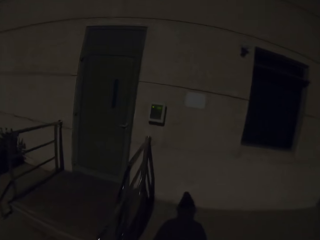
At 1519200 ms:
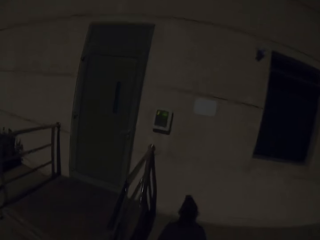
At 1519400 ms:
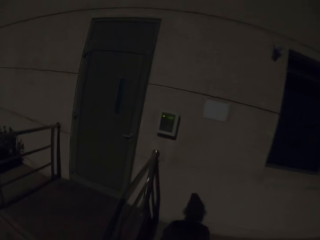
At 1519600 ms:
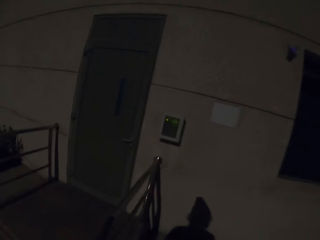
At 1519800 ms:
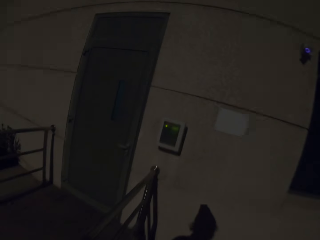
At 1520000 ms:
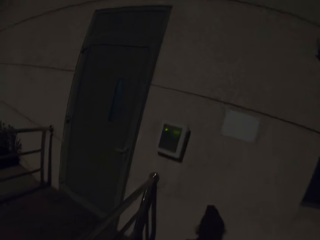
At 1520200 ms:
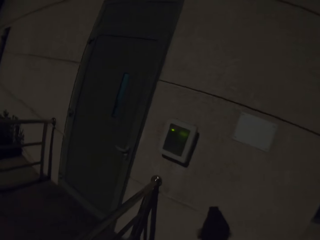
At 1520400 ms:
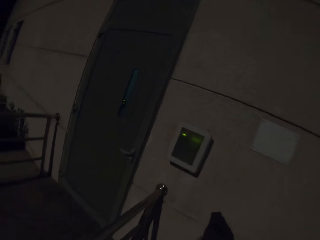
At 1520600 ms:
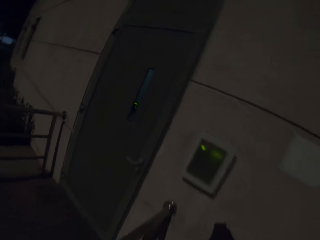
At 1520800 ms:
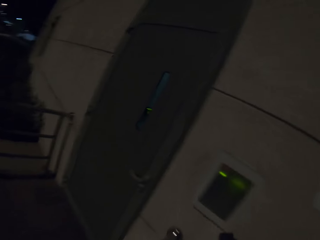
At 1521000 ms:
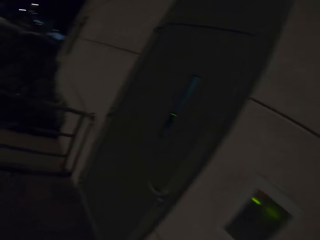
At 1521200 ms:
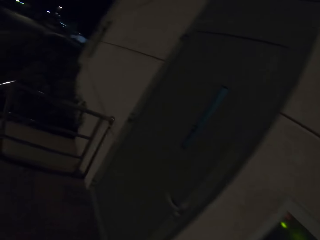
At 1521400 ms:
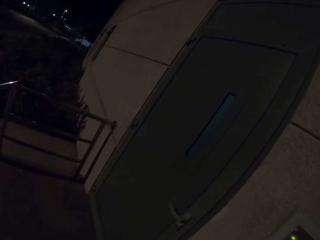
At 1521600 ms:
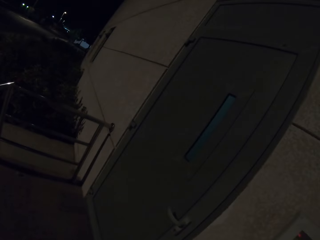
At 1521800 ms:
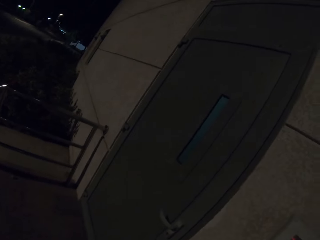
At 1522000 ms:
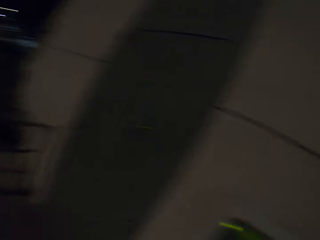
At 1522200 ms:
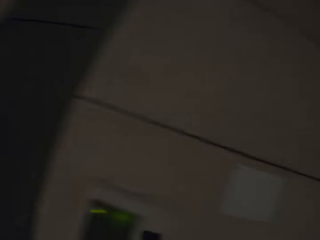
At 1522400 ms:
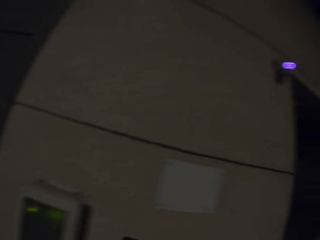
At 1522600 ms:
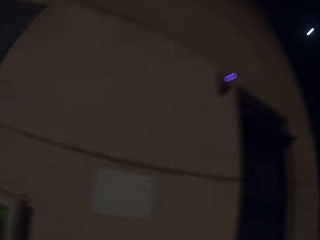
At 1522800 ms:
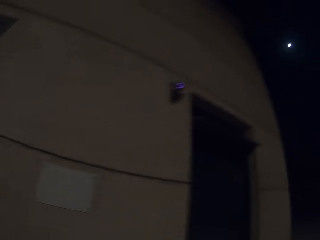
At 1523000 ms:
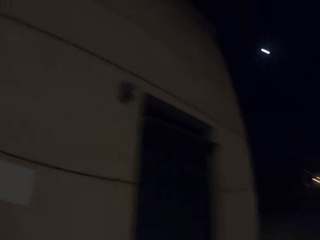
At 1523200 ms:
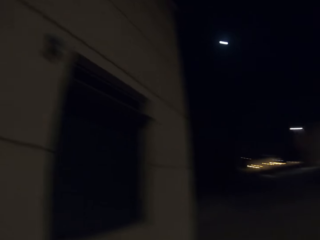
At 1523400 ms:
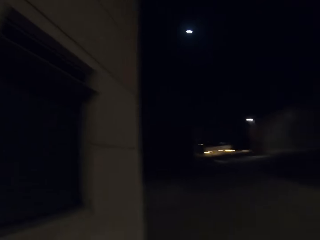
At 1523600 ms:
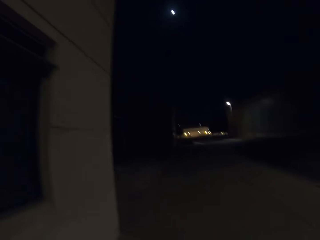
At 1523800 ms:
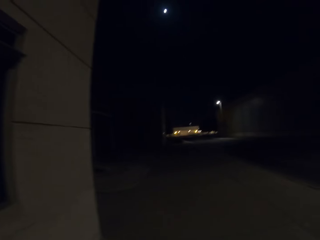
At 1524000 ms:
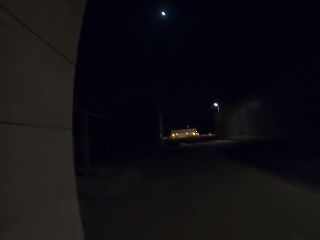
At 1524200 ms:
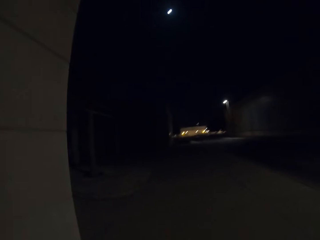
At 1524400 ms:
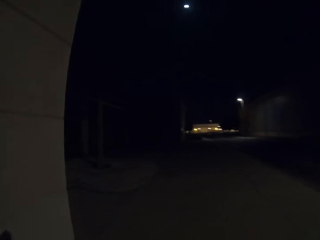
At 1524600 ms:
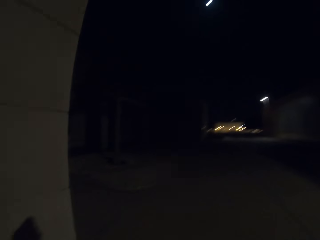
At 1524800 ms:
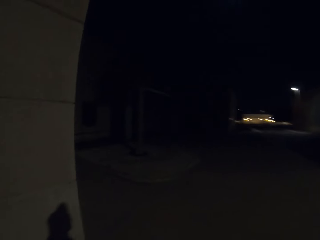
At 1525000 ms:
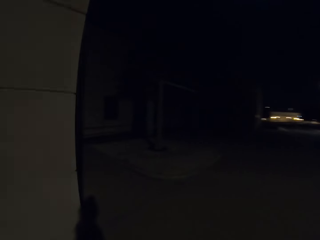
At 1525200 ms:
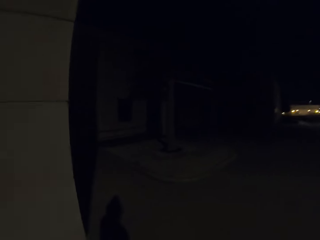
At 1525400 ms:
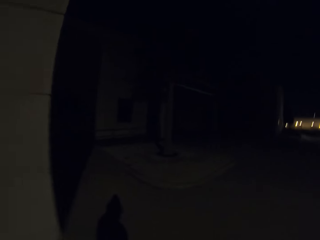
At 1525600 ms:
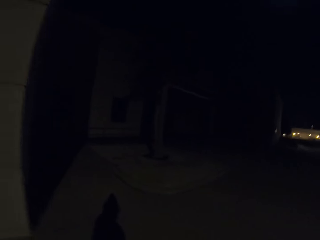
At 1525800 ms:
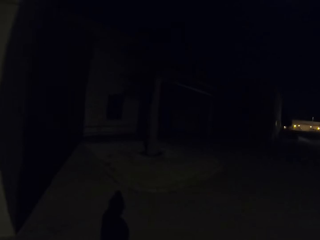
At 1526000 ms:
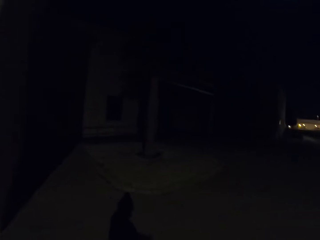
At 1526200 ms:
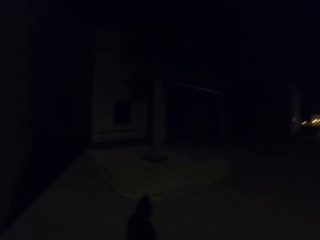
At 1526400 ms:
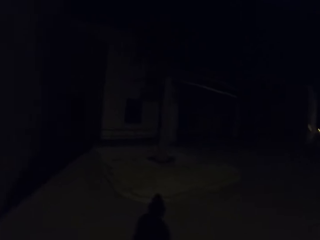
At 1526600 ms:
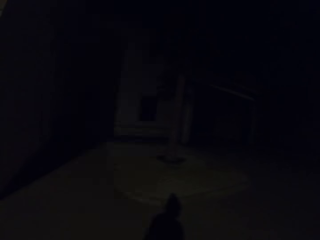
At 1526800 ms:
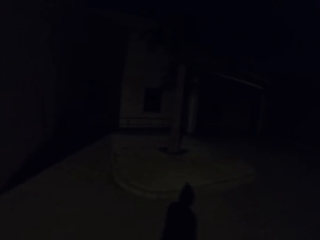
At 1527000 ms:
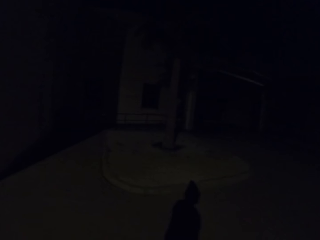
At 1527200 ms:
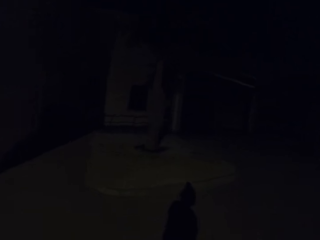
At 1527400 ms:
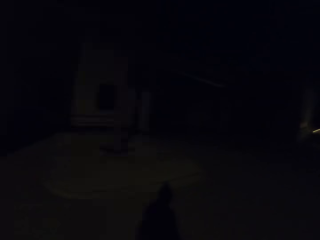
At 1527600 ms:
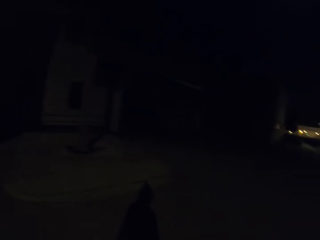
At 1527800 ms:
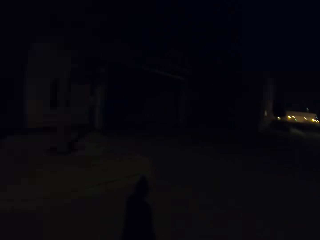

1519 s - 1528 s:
The camera wearer checks the building's biometrics box. They walk to the next building.

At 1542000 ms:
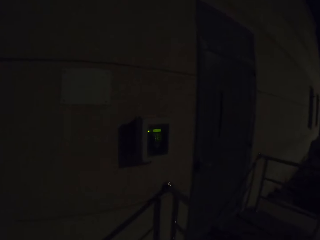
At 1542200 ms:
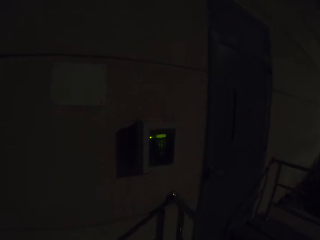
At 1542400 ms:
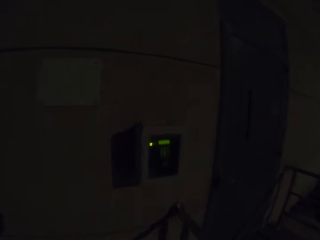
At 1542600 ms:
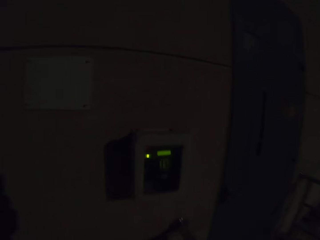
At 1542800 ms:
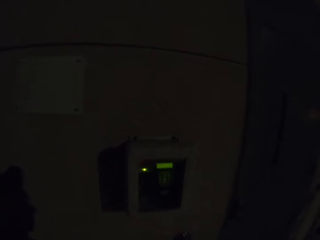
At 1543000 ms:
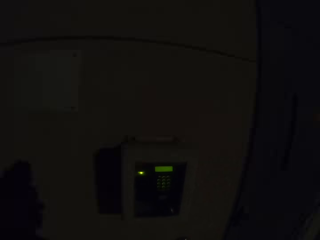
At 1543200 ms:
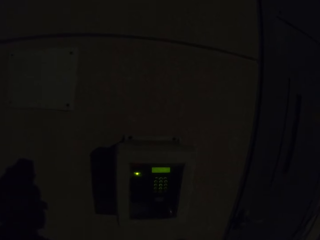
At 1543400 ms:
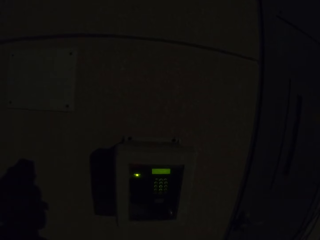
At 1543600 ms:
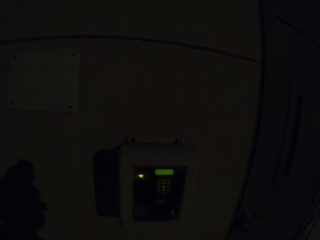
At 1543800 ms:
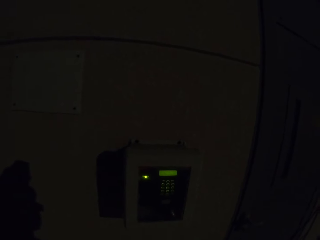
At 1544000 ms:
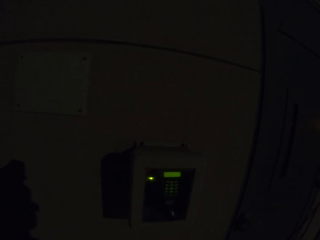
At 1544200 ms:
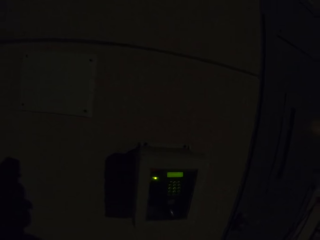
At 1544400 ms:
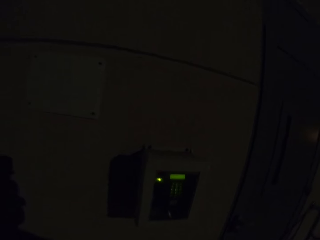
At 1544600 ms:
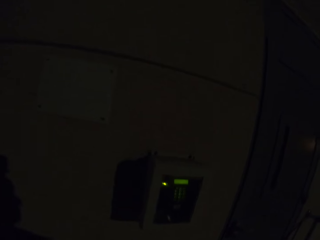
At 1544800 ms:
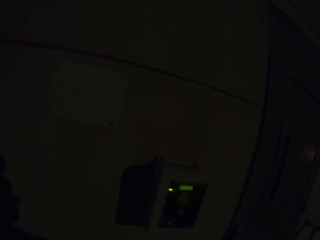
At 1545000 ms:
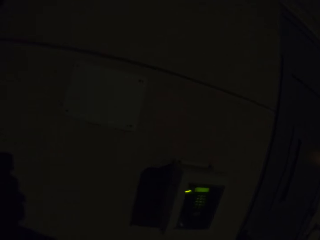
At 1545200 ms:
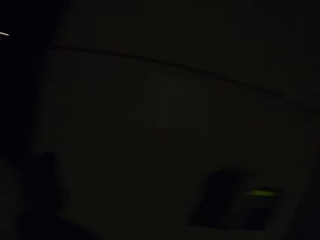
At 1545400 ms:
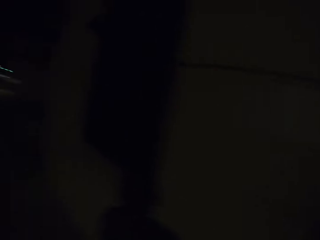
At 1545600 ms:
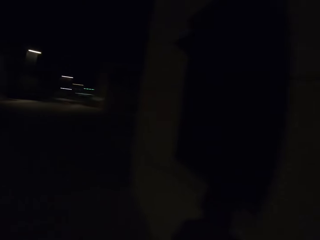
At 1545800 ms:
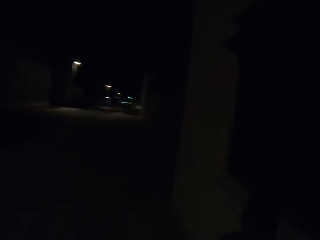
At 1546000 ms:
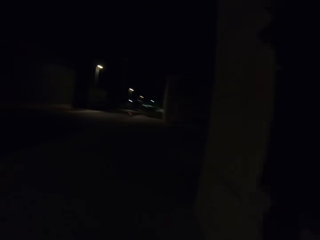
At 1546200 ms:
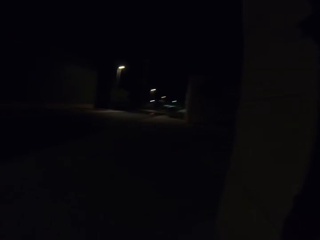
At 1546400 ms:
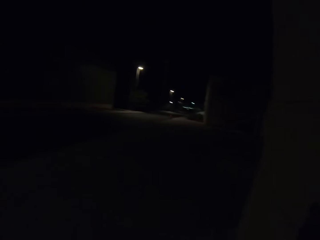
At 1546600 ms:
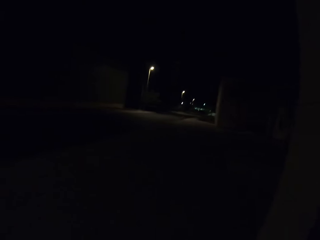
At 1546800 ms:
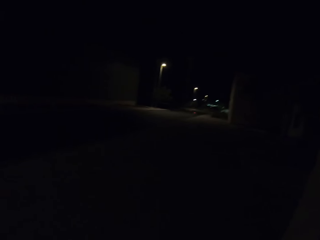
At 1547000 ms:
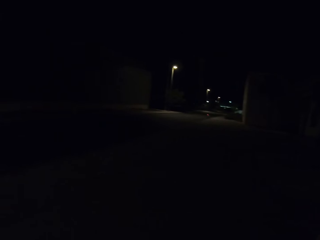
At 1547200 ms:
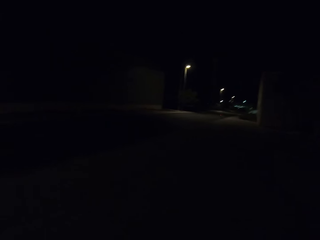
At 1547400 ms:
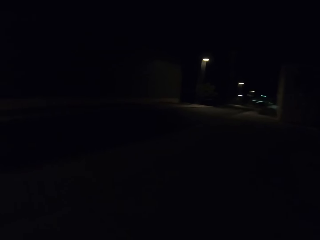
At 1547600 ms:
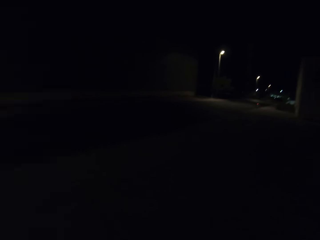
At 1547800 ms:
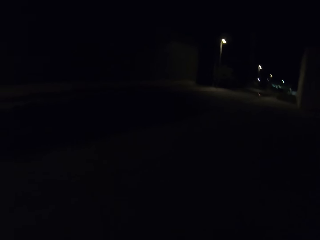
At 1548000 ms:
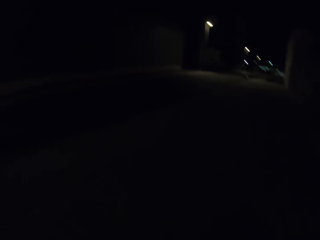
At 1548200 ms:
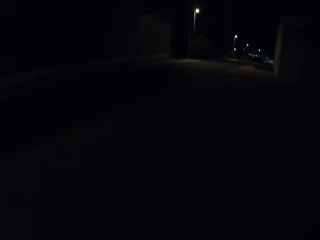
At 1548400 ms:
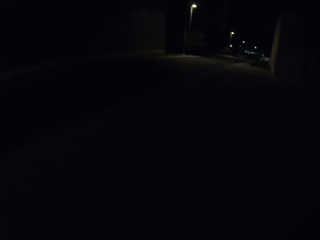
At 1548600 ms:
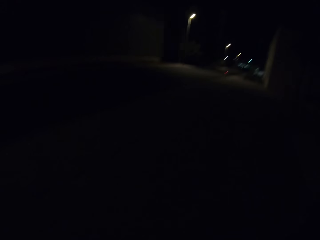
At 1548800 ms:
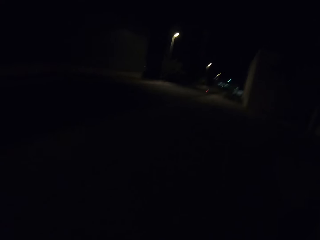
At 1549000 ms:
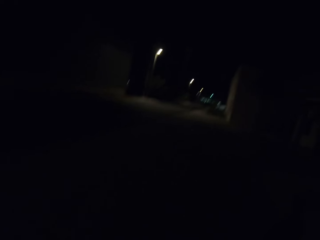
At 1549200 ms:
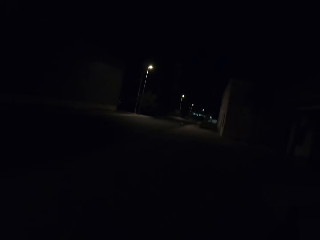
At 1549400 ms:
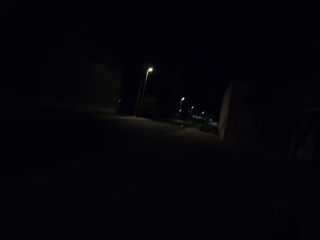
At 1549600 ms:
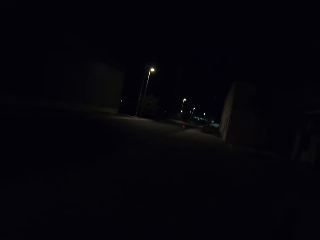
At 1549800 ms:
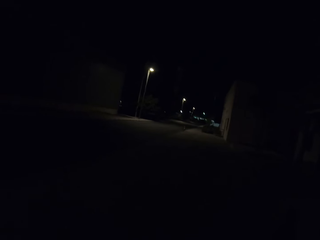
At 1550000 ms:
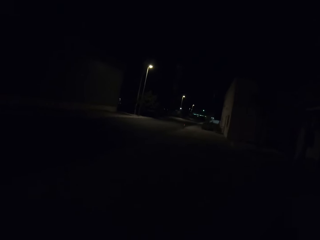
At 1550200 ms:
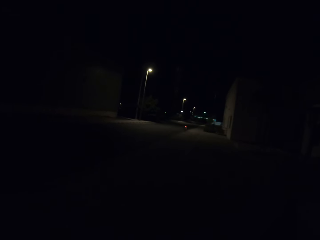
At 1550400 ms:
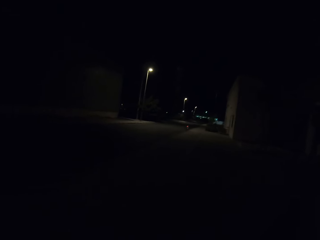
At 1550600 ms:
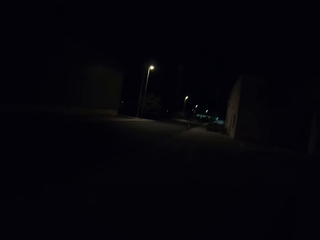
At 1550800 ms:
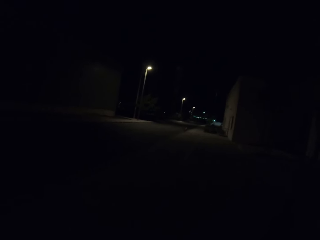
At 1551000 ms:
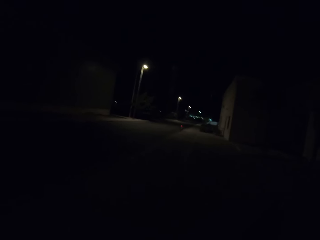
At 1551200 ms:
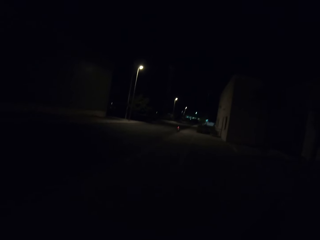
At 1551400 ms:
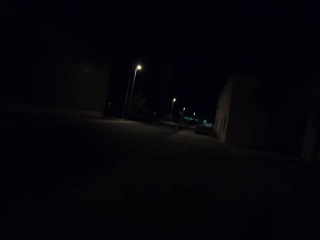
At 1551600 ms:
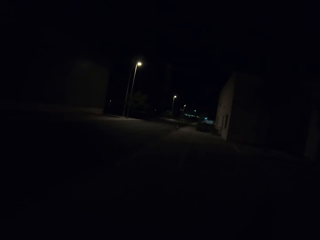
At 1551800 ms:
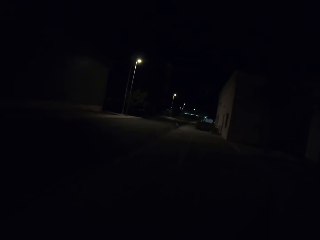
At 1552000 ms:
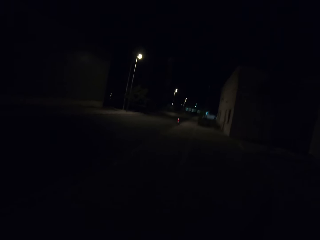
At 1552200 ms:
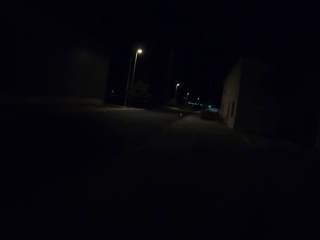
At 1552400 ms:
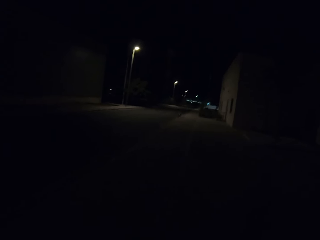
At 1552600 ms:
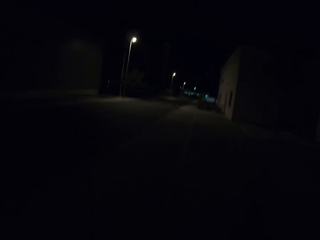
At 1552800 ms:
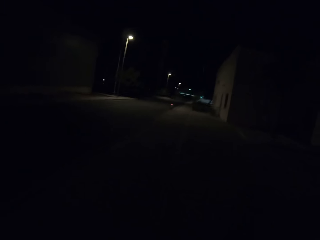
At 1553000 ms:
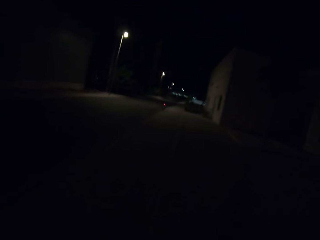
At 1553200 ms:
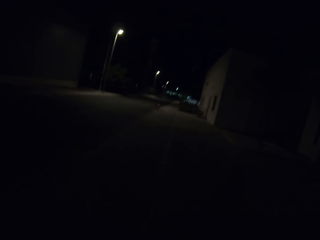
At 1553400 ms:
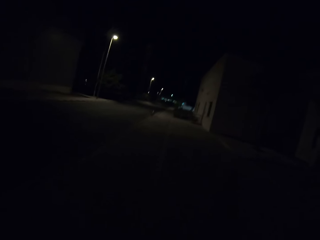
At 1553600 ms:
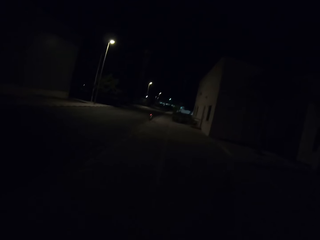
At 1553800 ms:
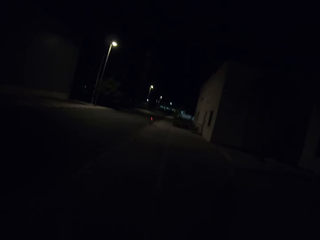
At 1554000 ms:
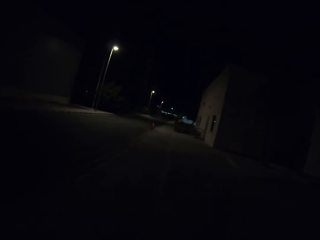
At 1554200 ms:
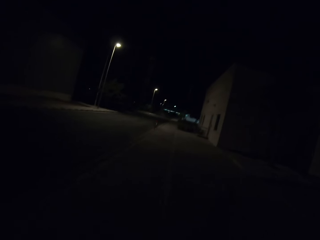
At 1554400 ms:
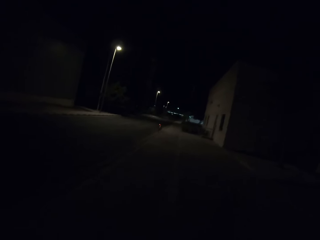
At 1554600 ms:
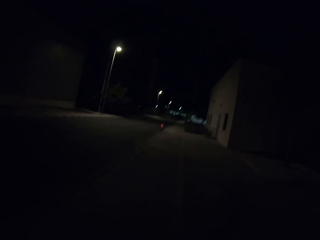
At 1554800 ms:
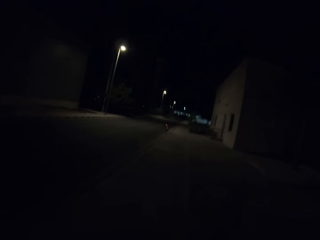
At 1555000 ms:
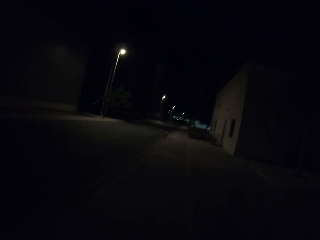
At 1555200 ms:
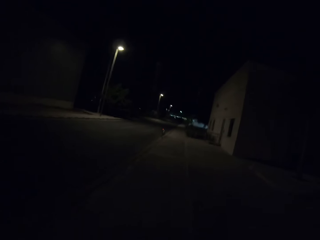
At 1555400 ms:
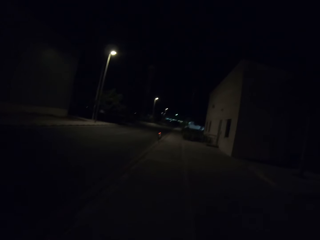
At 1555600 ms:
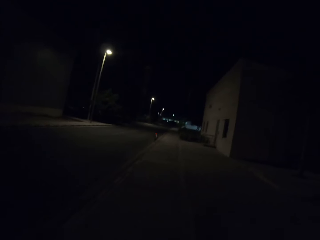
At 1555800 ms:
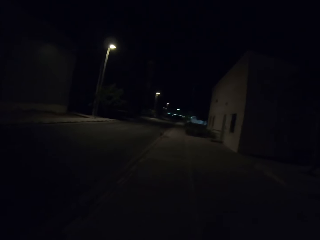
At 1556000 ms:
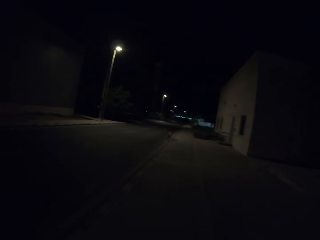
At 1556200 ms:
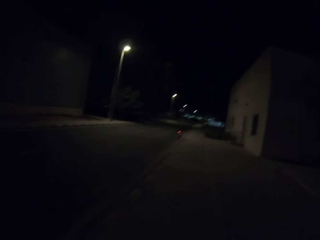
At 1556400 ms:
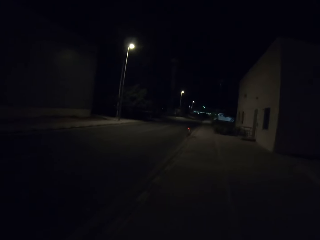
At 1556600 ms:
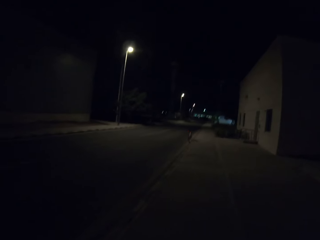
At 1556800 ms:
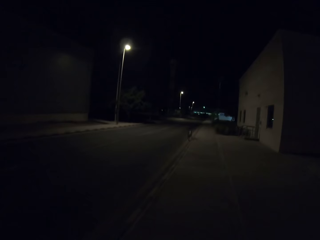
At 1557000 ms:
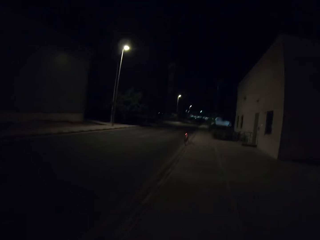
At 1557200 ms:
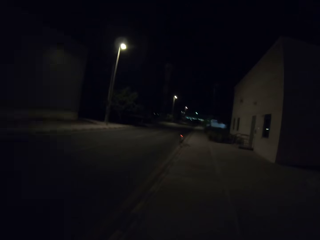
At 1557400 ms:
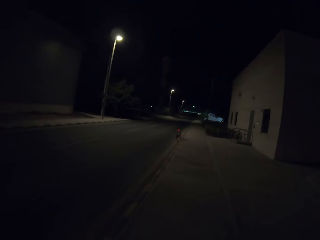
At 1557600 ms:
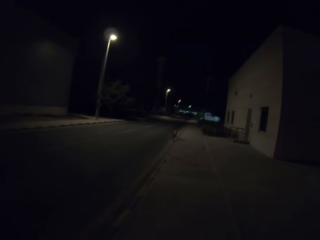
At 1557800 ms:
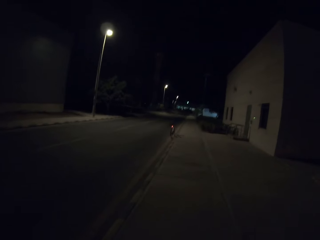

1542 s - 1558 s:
The camera wearer checks the building's biometrics box. They stop in front of the building and walk back to their bicycle.
